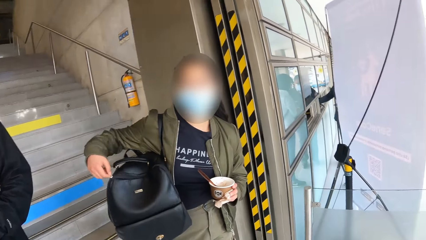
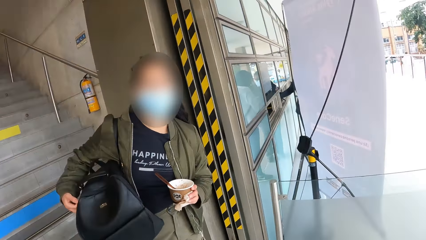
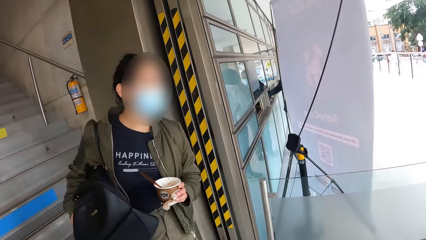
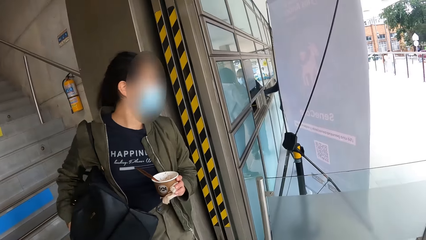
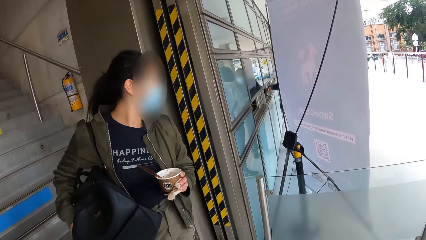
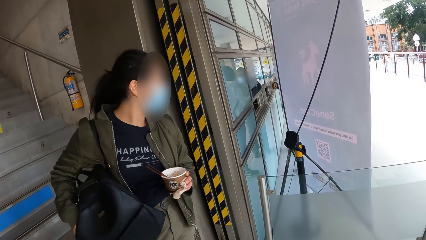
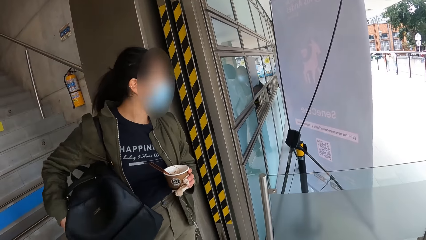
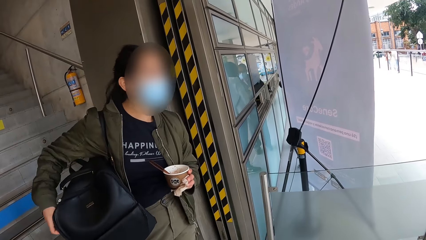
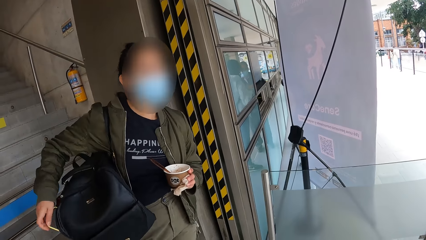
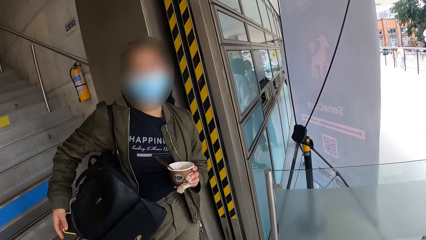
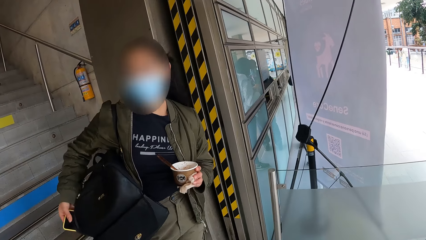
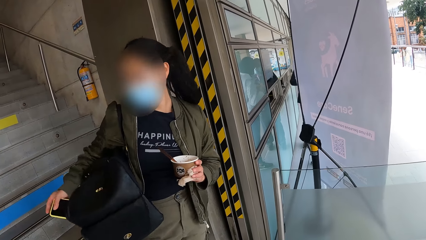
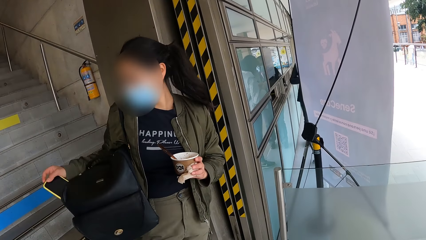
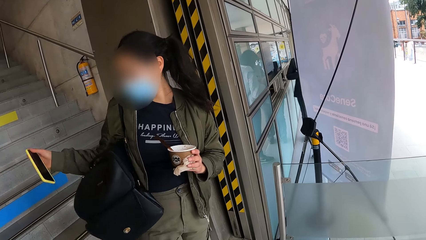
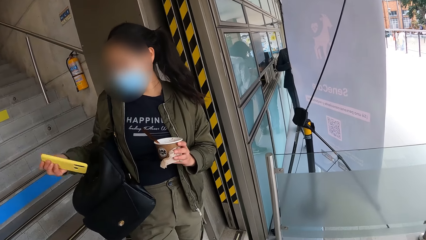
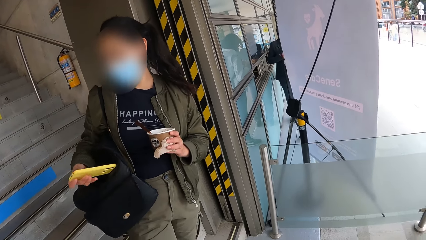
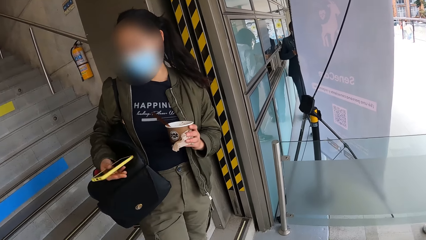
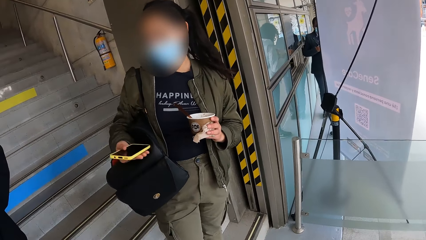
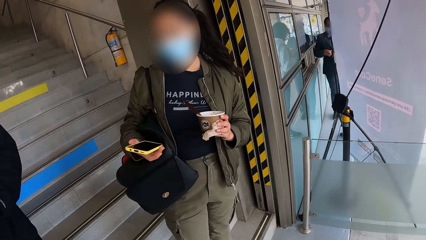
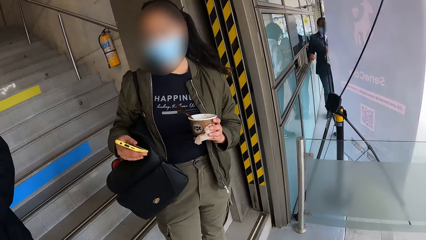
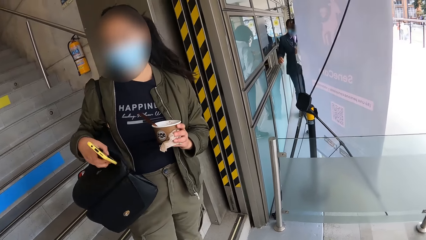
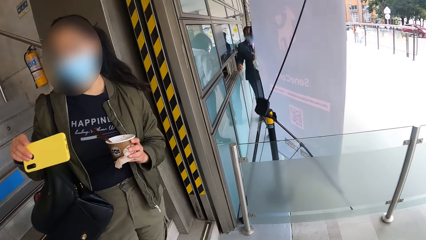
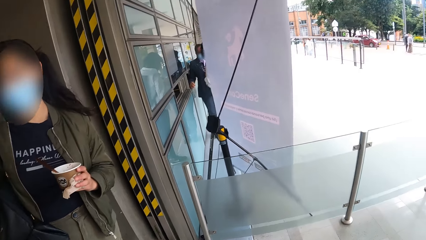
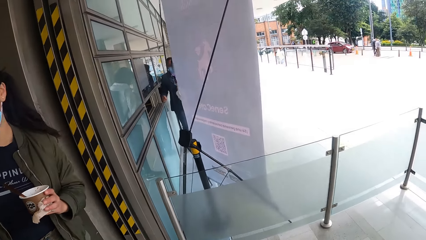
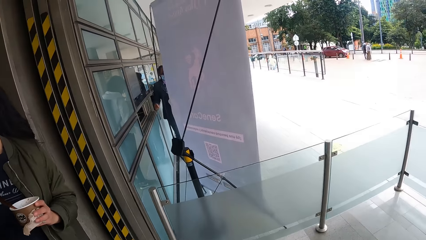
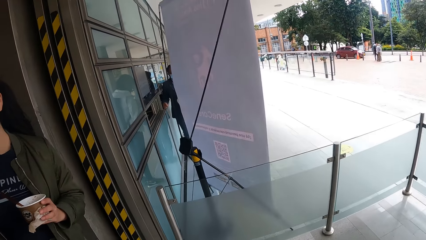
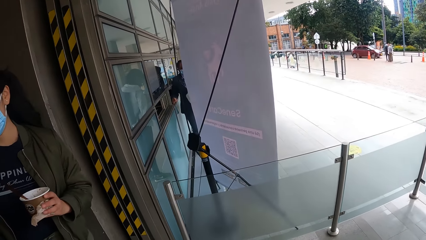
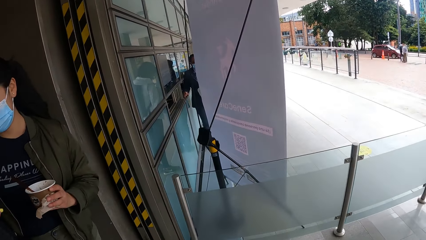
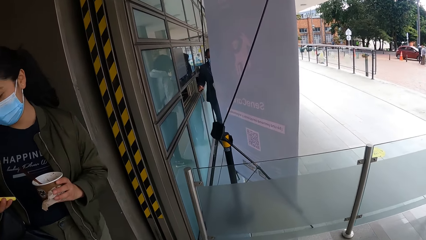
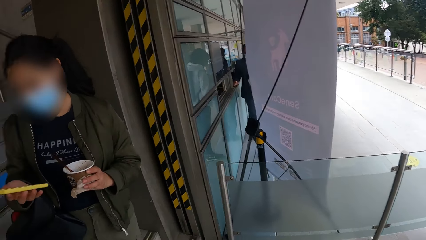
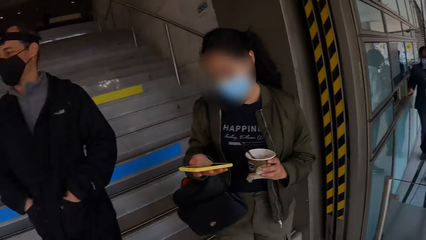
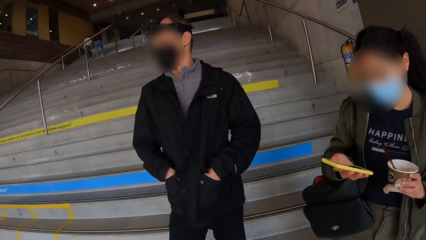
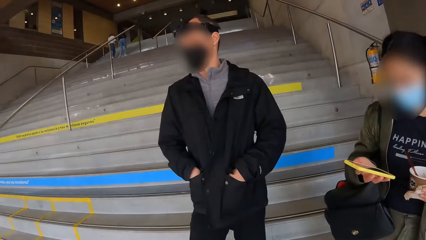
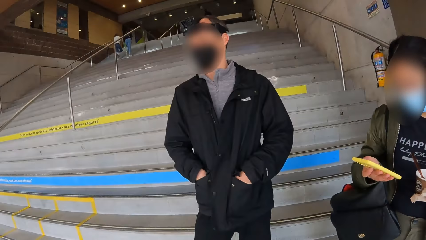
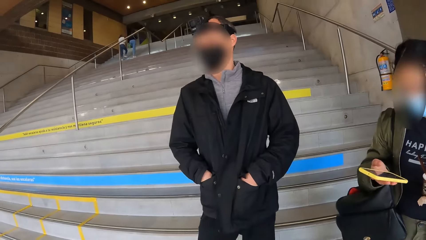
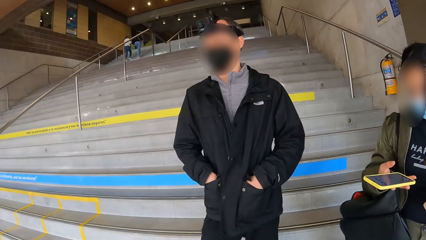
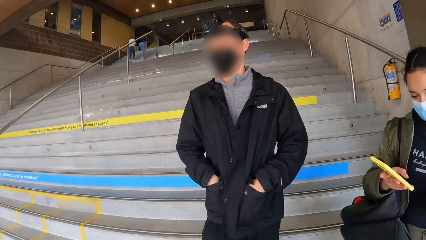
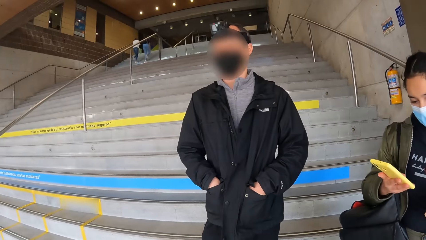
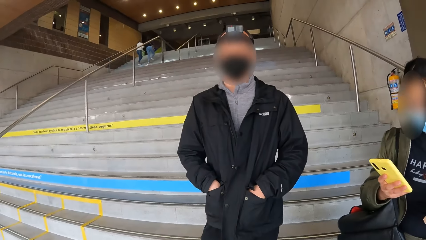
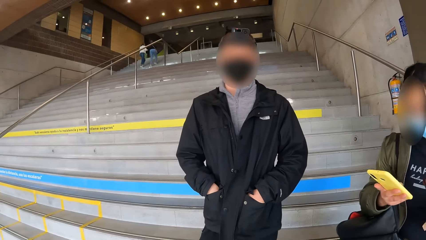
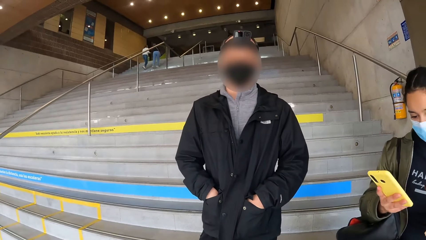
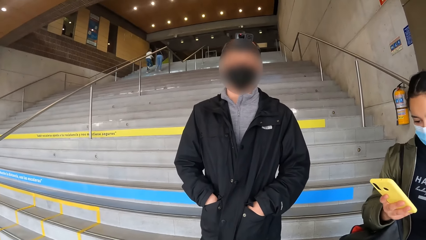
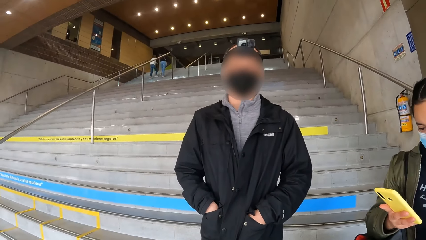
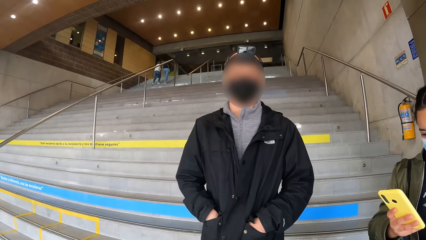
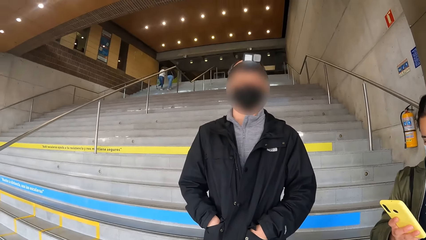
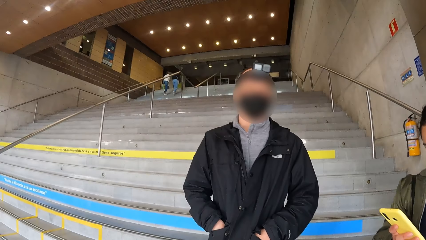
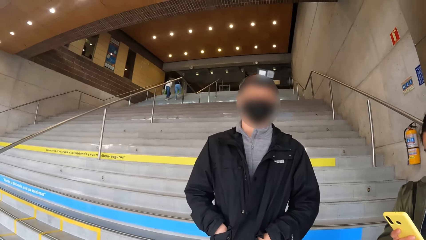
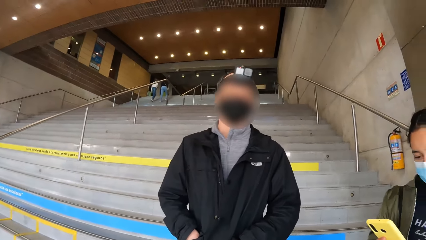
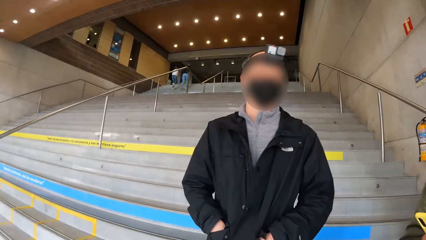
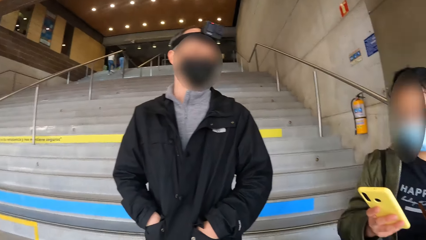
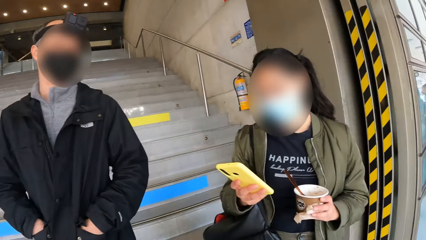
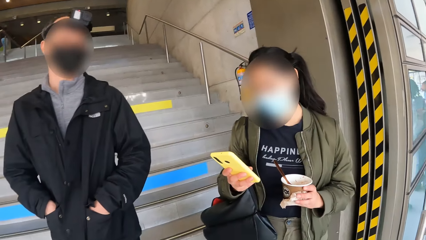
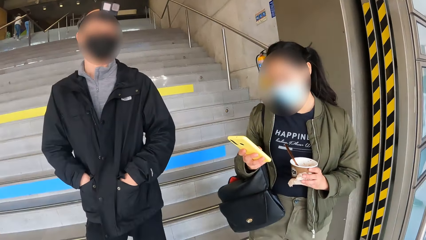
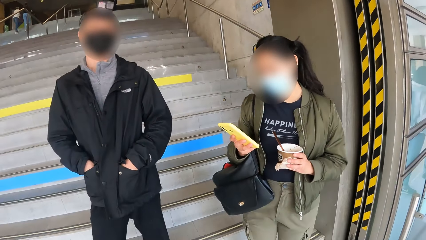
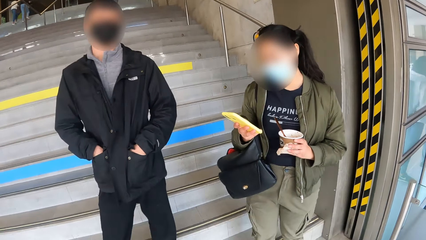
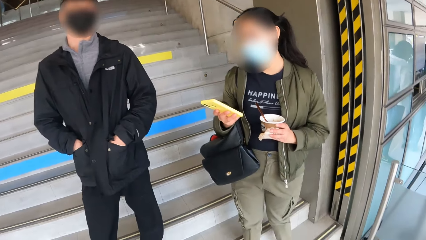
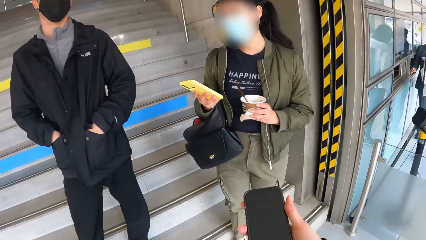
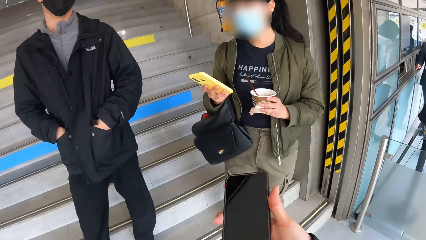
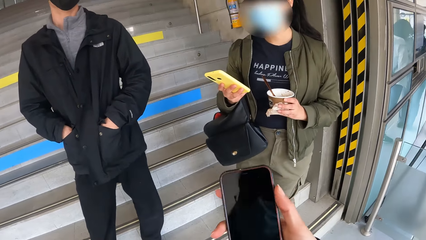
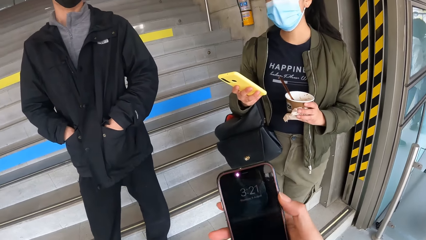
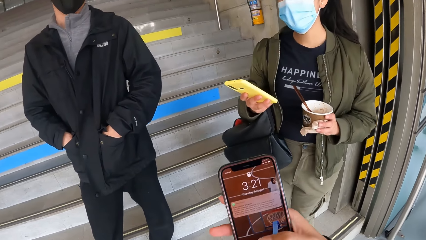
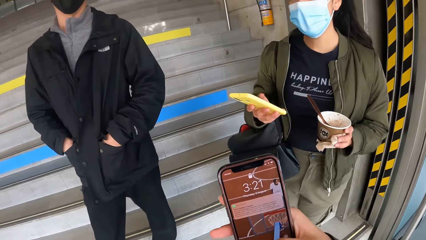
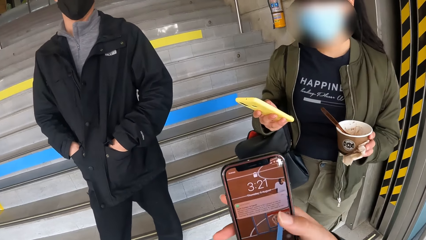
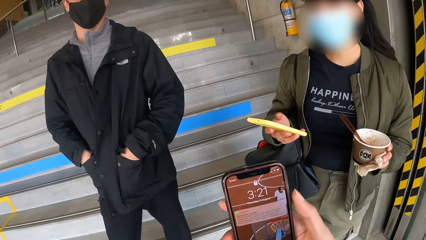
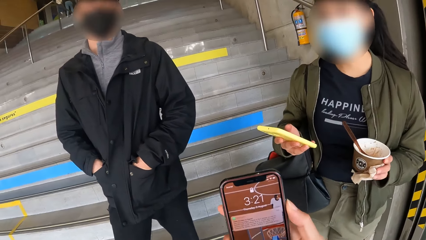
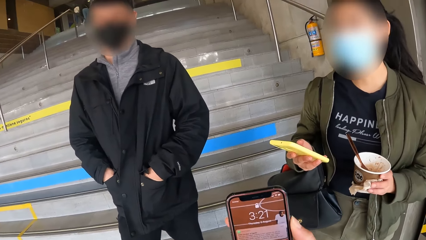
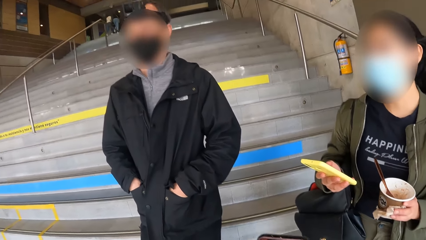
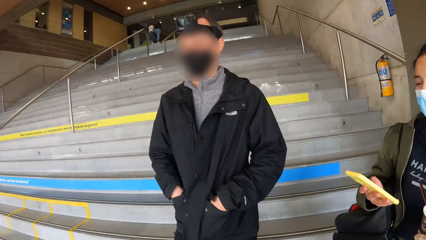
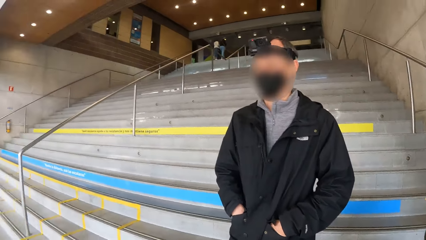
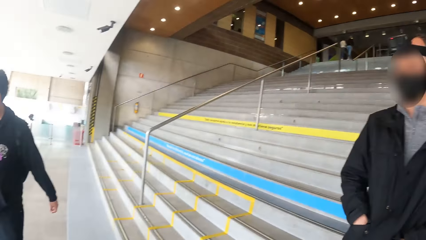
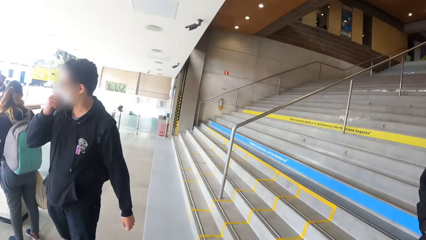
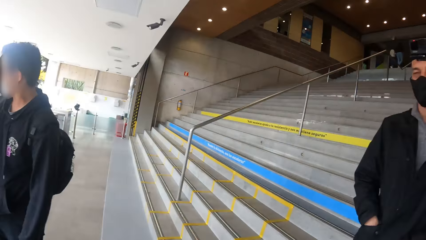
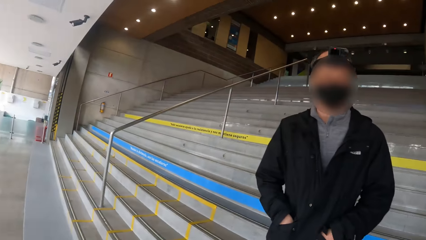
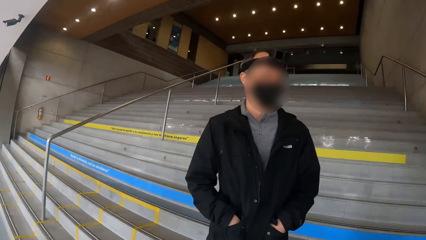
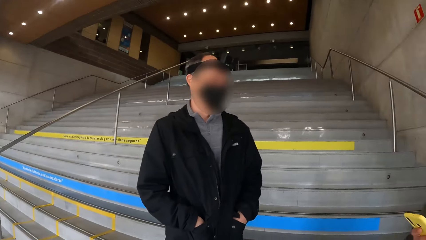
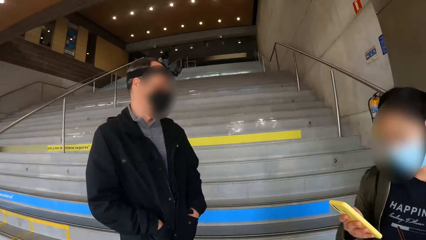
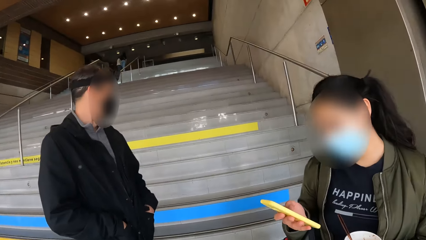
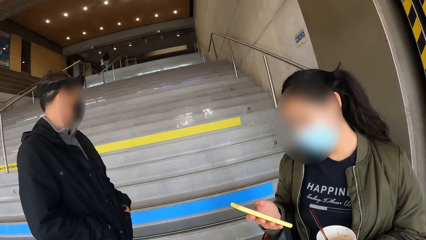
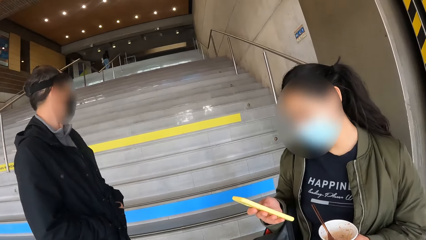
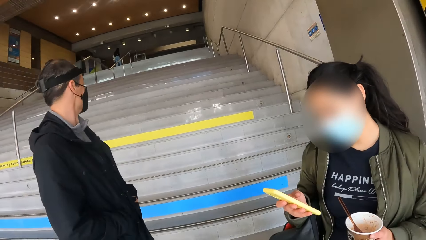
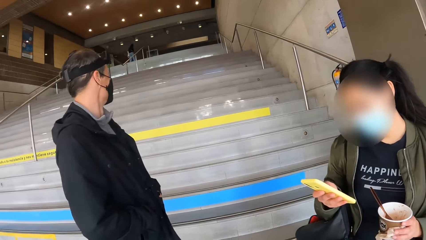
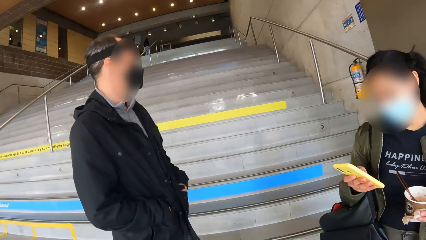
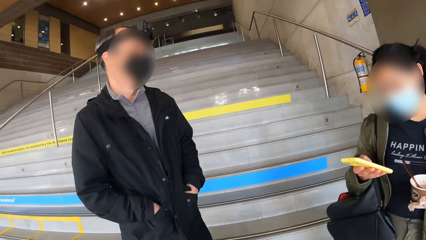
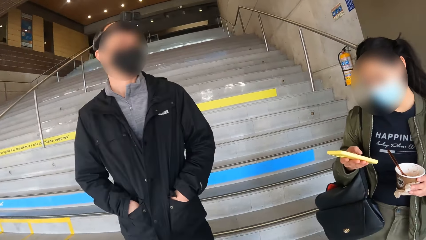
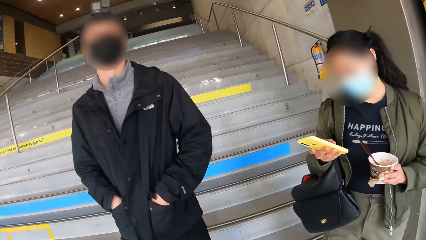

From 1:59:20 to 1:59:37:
The girl puts her right hand into the backpack. The girl pulls out a phone from the backpack with her right hand. The girl turns the phone with her right hand. The girl operates the phone with her right hand. The camera wearer interacts with the man. He operates a phone with his right hand. He looks around.
